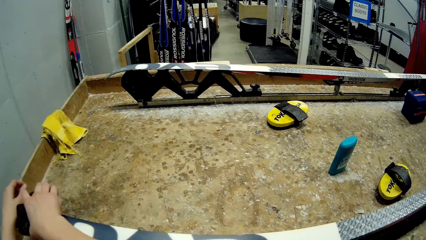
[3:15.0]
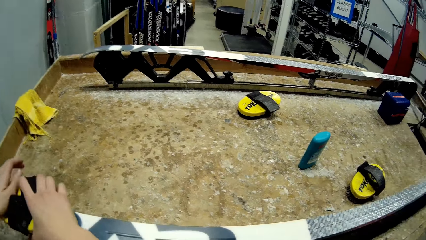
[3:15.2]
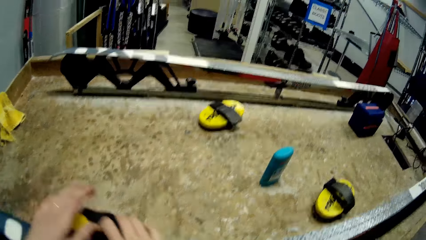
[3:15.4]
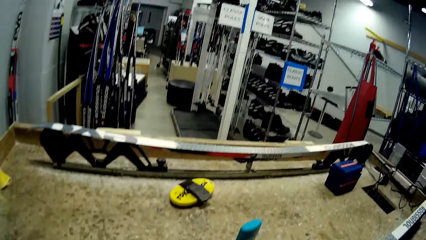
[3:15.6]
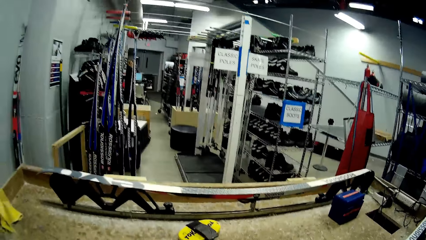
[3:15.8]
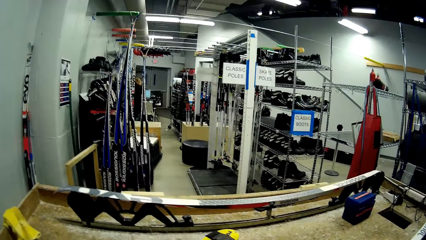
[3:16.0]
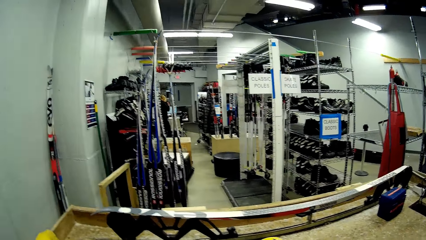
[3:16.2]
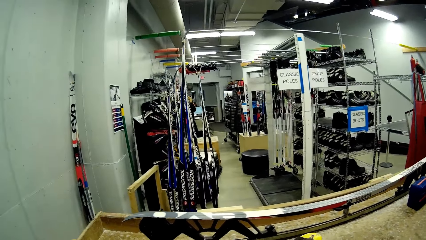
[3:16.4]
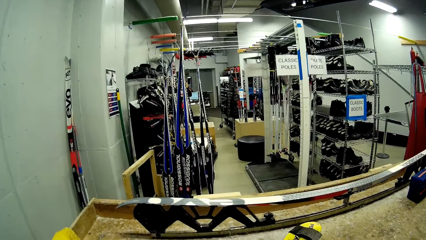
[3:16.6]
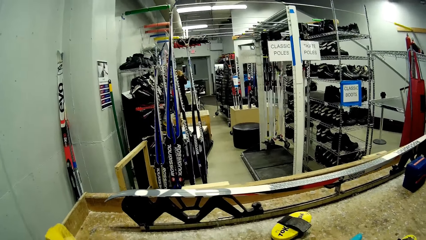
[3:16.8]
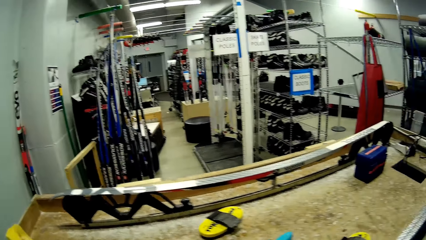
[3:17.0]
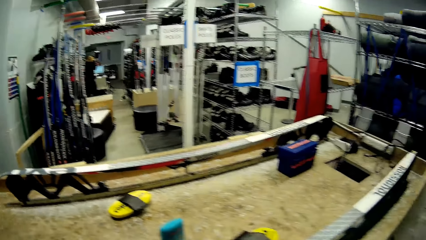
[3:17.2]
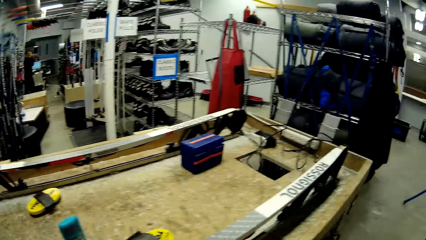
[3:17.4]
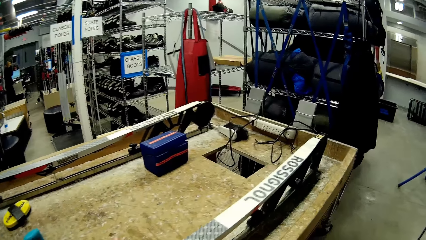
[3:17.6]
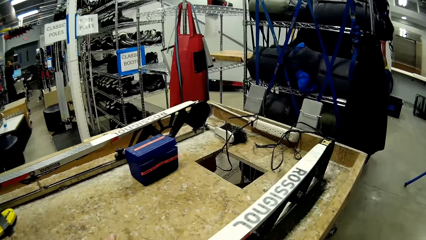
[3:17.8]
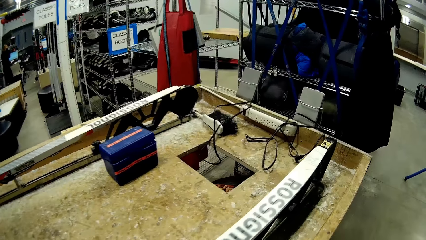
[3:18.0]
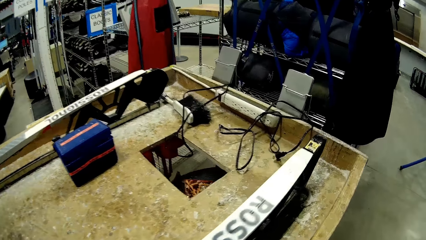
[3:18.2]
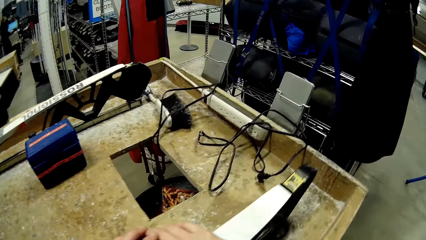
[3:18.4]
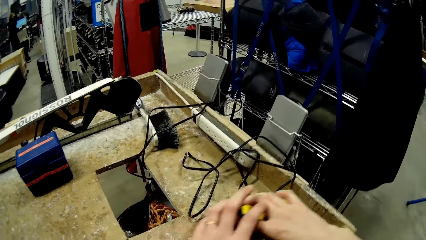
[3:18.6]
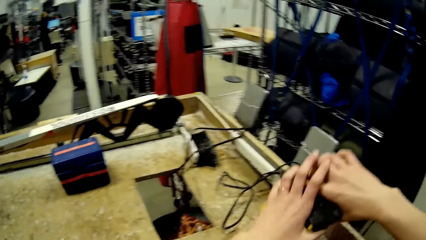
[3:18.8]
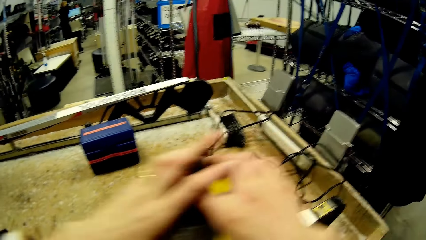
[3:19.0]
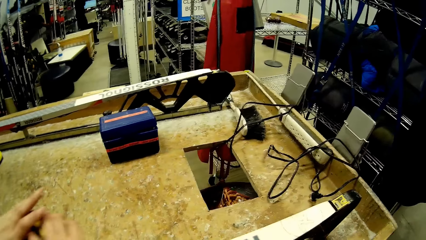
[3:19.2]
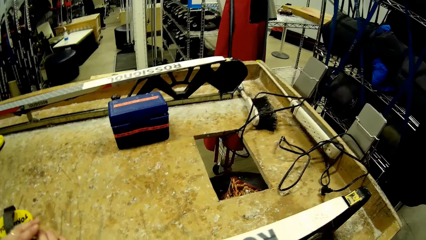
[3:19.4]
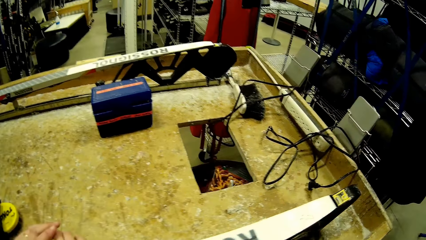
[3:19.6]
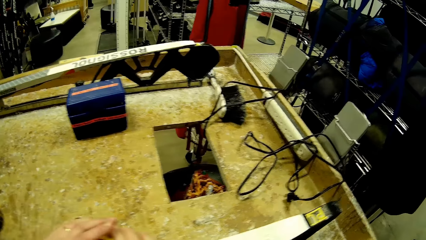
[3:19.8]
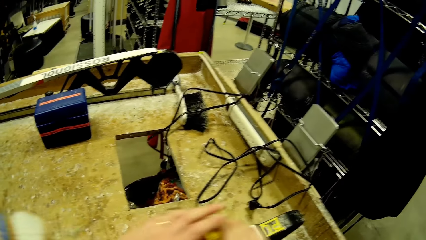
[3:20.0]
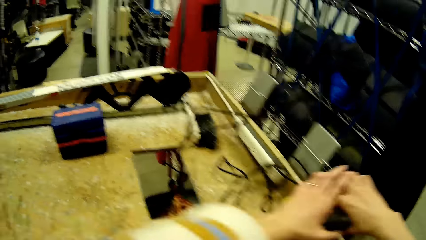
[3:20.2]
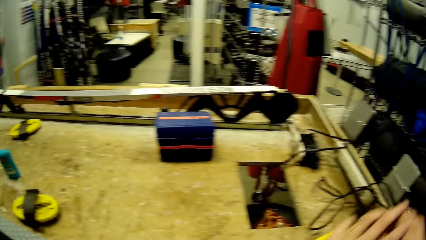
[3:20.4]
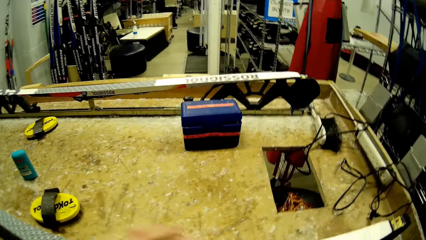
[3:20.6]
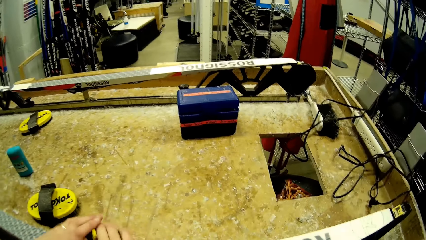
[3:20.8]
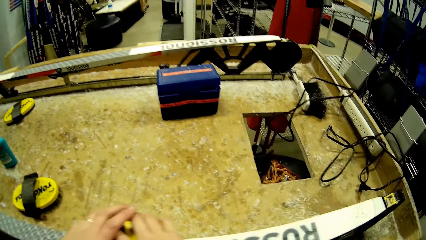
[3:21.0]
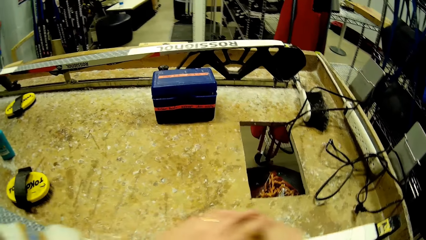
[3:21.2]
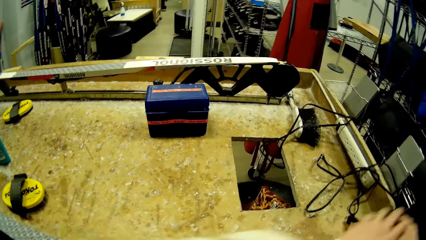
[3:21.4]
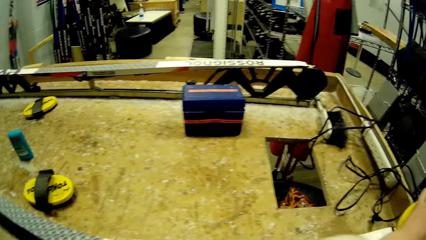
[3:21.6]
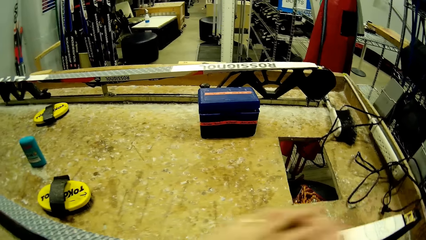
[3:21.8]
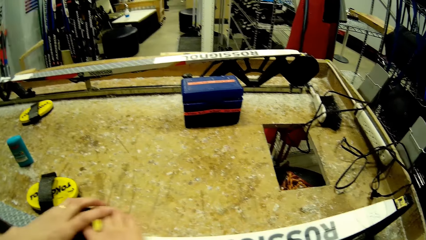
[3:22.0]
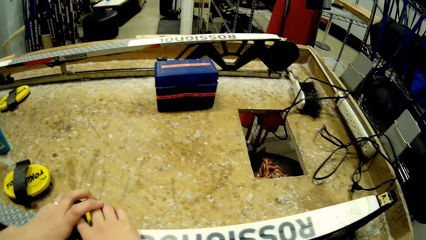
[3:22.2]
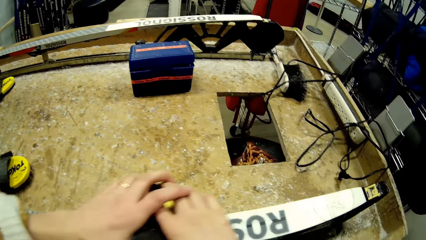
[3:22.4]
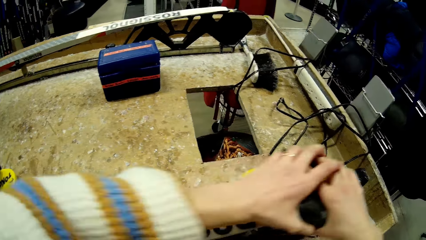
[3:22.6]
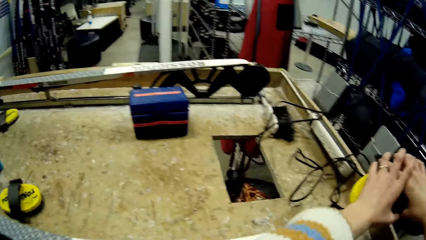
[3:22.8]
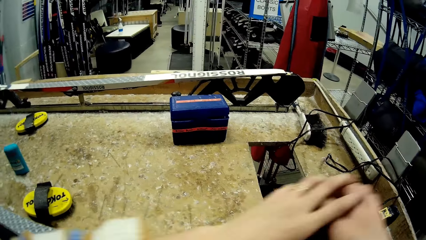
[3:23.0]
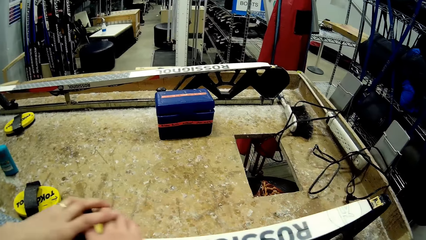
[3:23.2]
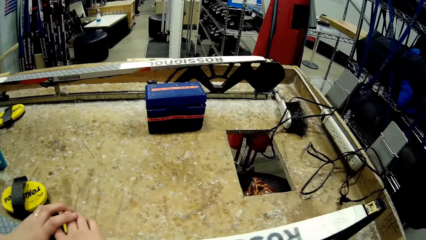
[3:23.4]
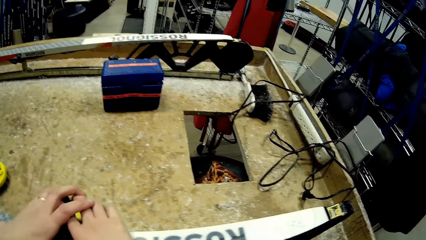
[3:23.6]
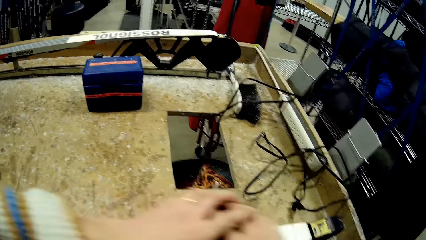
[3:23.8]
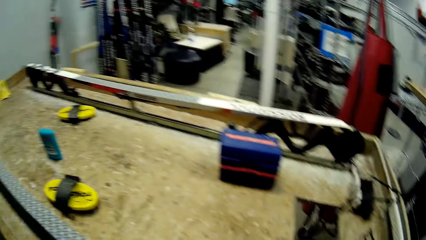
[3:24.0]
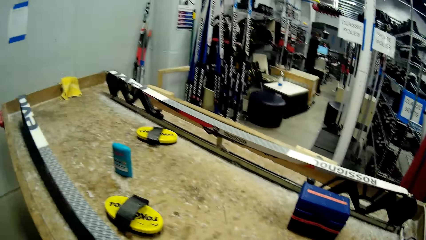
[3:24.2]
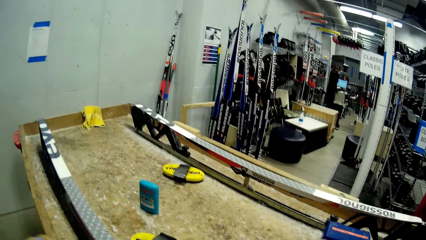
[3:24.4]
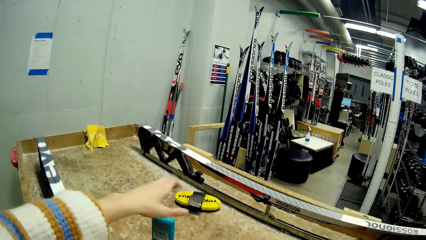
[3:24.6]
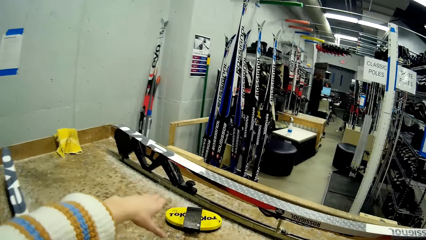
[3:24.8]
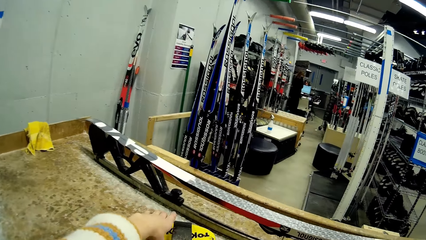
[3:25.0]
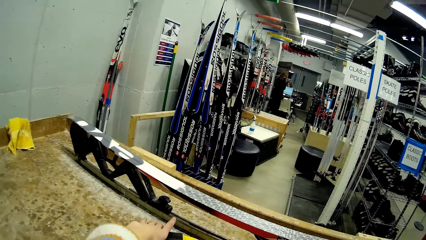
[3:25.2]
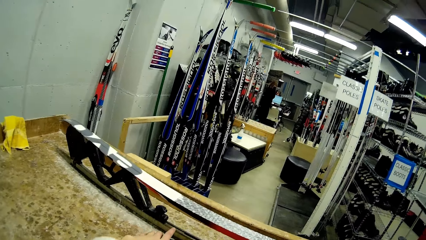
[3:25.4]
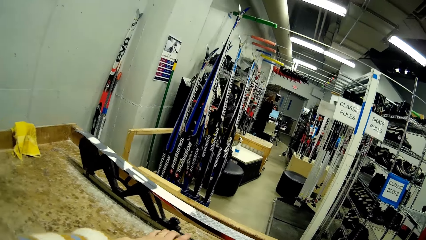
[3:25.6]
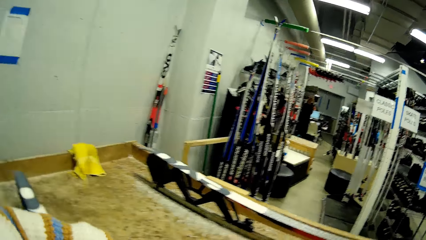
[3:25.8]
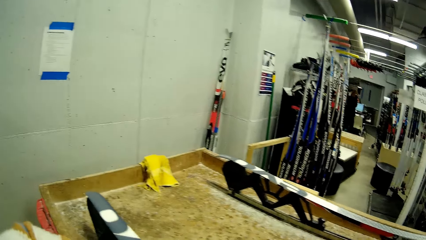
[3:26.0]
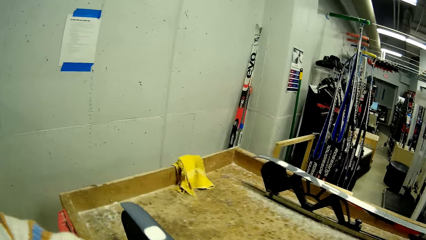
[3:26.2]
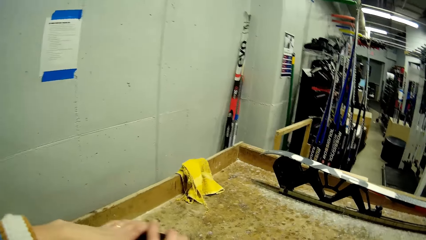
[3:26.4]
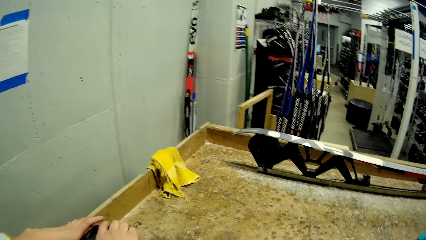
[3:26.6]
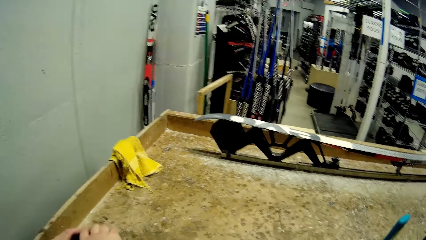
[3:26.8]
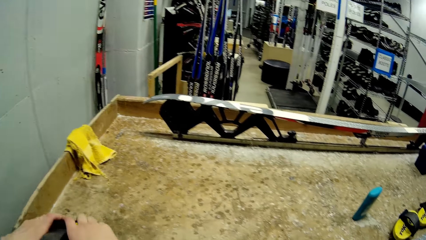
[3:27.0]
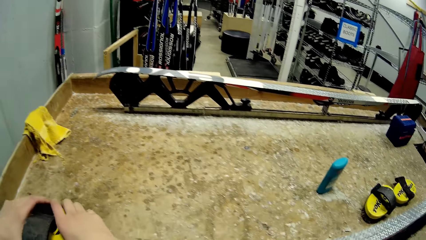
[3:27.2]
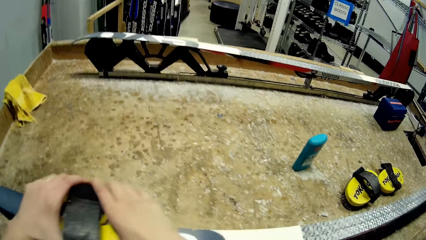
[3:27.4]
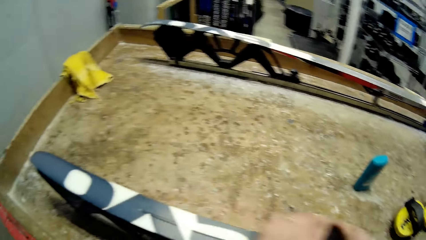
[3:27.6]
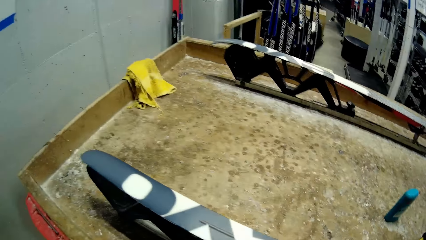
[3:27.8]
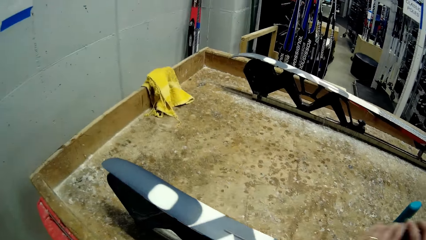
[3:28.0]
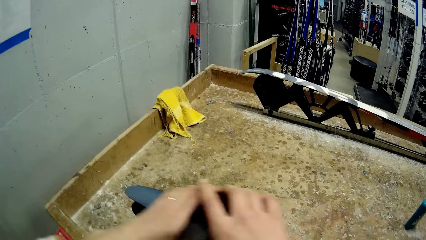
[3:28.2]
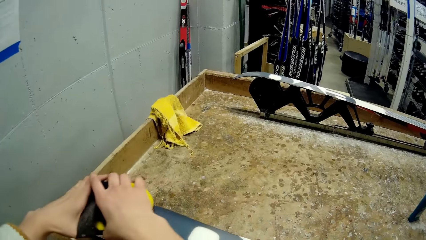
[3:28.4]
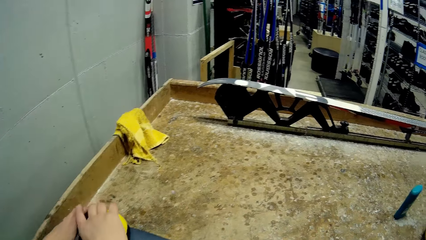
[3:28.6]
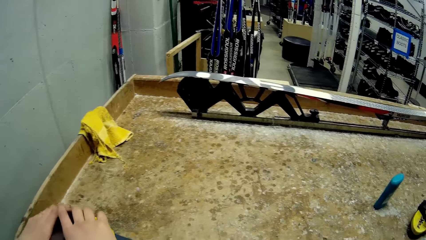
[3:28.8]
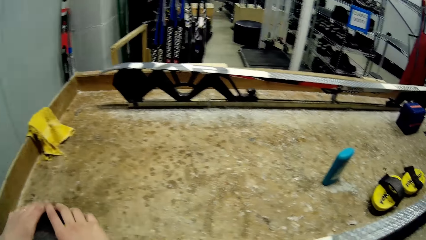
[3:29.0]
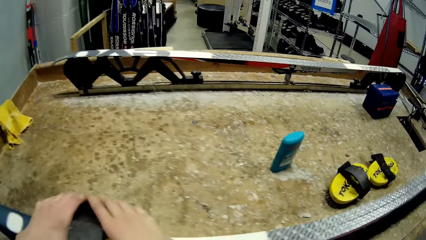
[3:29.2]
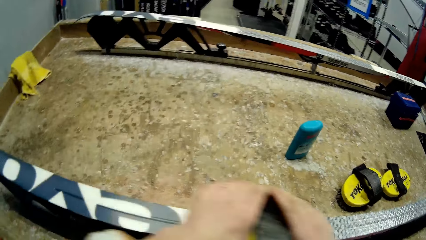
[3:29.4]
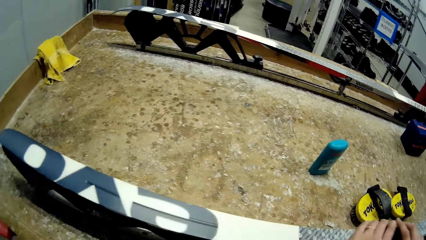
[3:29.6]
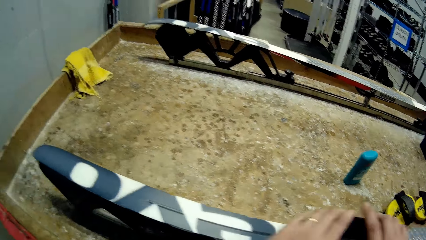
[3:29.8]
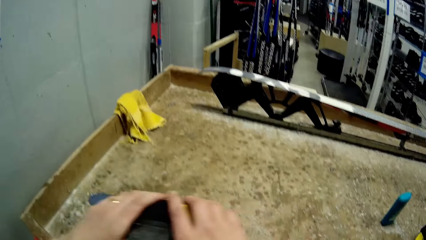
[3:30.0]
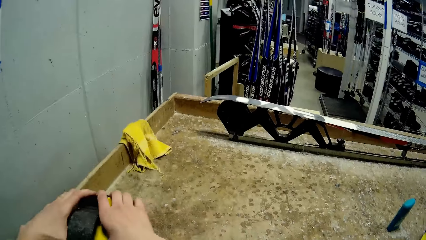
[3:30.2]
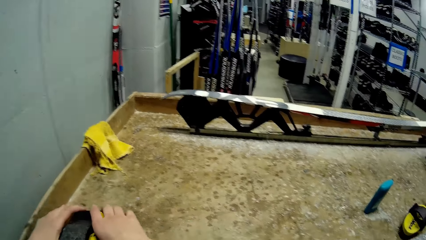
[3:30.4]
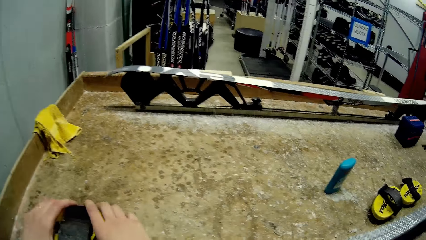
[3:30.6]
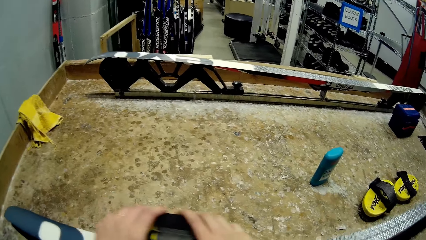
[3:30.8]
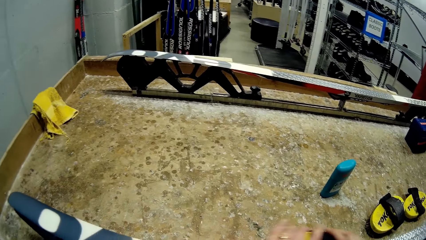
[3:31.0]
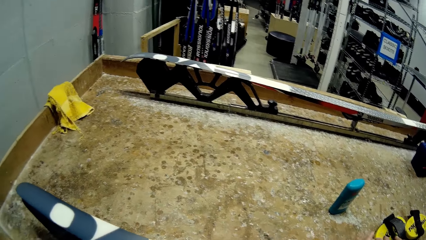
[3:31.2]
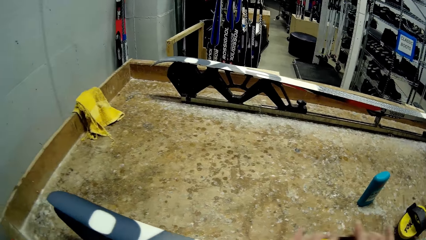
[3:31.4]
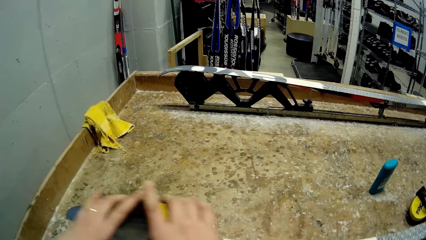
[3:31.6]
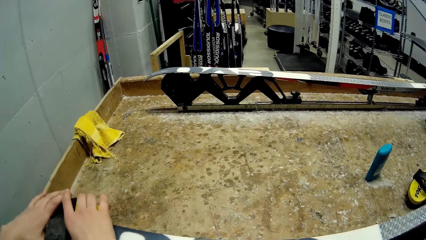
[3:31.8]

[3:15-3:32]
The camera wearer looks around. They rub wood filler on the inclined wood. They take wood filler from the table. They walk around. They rub wood filler on the inclined wood.
